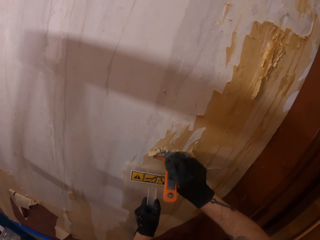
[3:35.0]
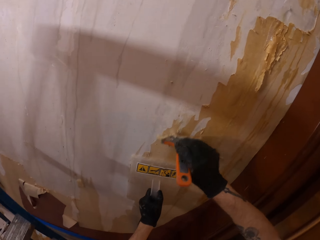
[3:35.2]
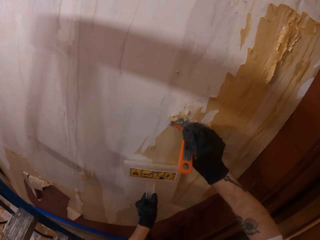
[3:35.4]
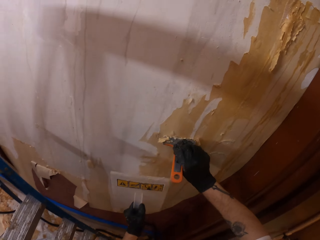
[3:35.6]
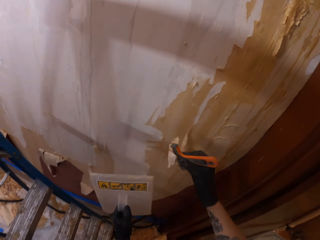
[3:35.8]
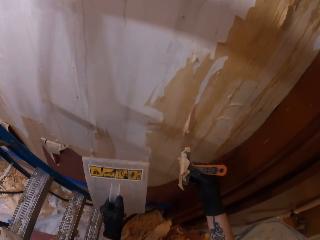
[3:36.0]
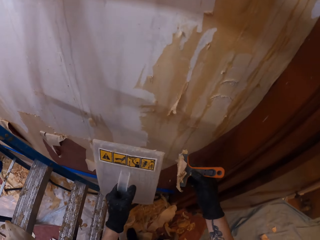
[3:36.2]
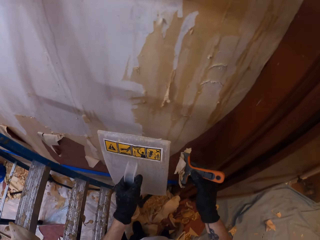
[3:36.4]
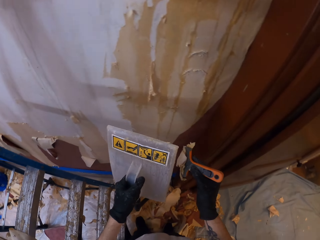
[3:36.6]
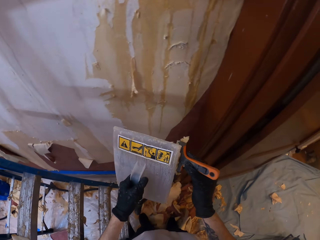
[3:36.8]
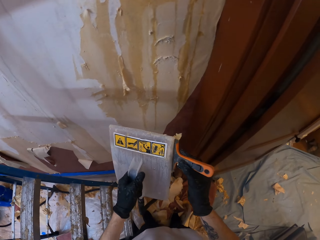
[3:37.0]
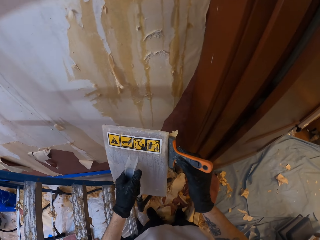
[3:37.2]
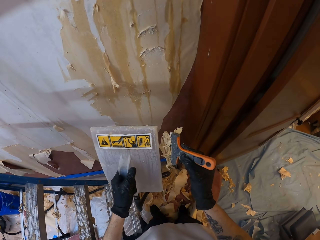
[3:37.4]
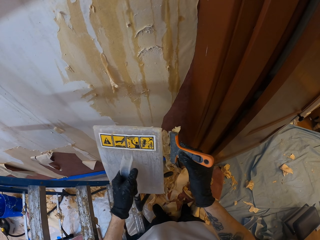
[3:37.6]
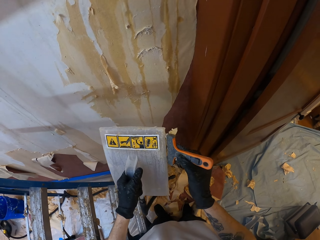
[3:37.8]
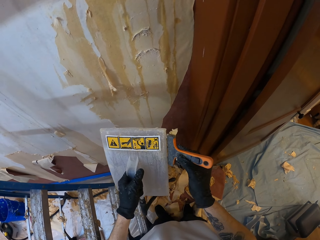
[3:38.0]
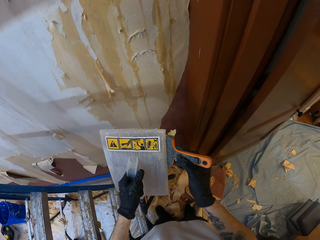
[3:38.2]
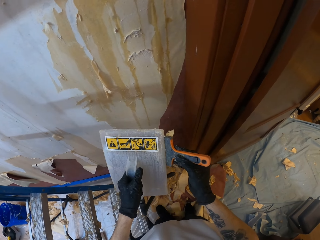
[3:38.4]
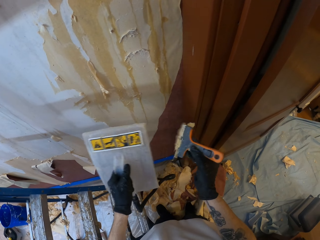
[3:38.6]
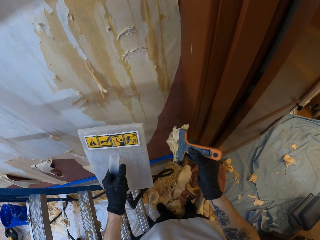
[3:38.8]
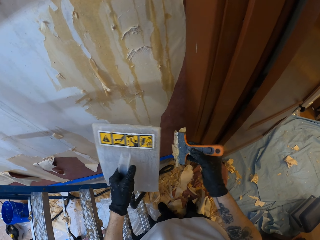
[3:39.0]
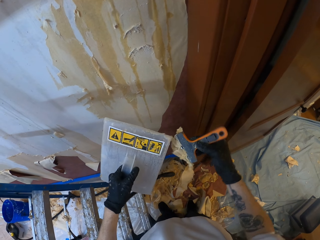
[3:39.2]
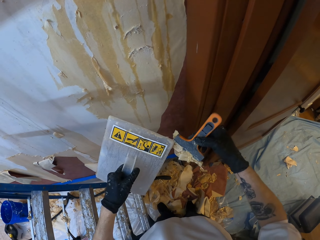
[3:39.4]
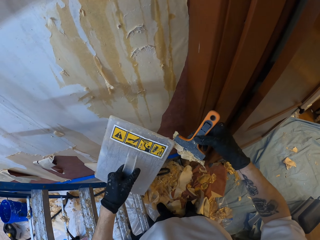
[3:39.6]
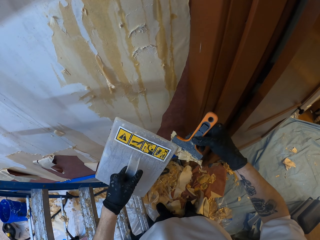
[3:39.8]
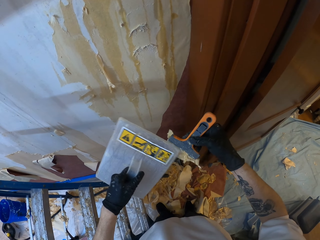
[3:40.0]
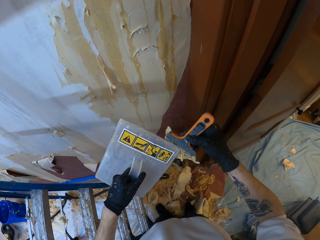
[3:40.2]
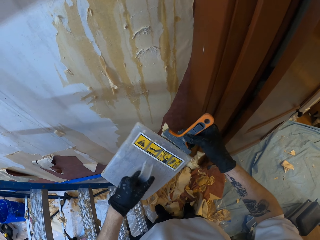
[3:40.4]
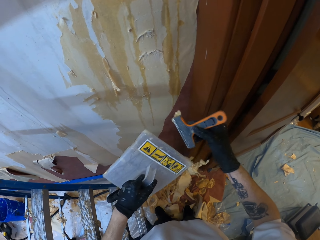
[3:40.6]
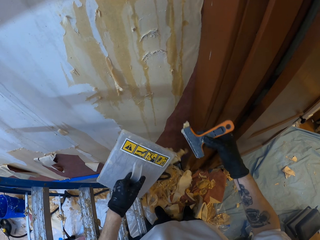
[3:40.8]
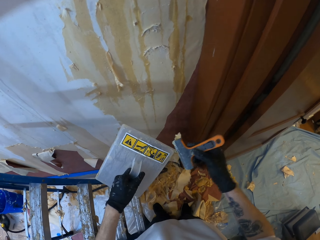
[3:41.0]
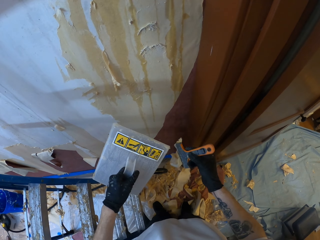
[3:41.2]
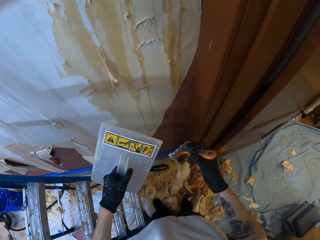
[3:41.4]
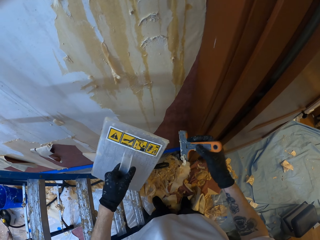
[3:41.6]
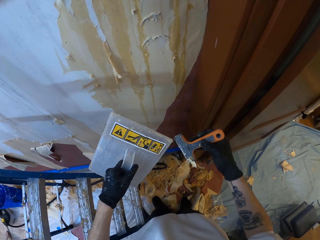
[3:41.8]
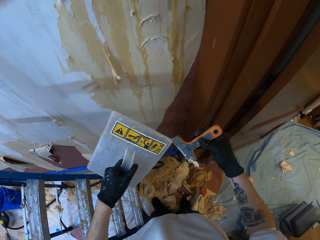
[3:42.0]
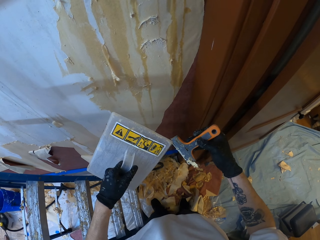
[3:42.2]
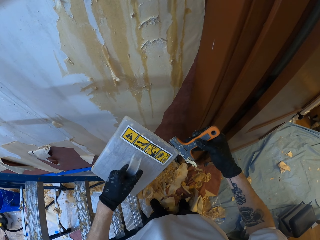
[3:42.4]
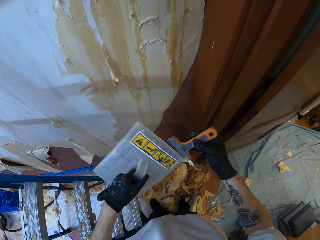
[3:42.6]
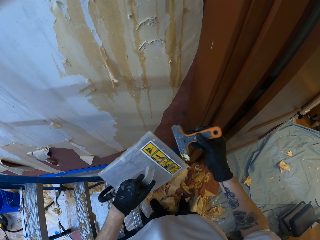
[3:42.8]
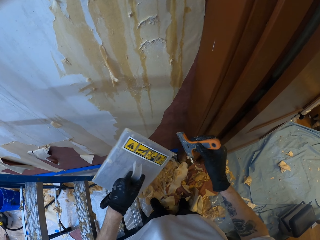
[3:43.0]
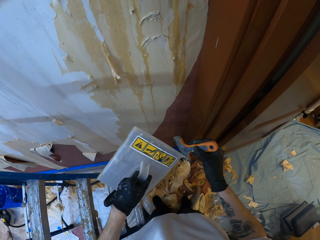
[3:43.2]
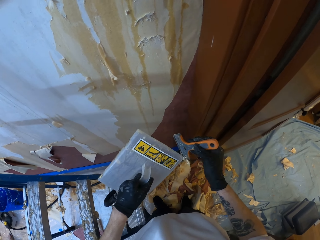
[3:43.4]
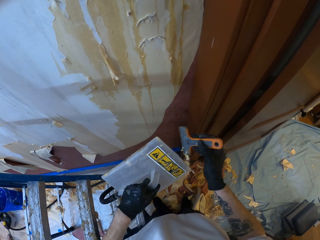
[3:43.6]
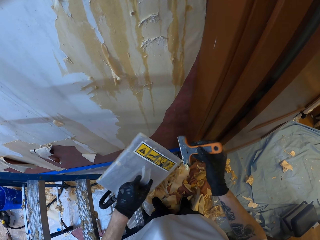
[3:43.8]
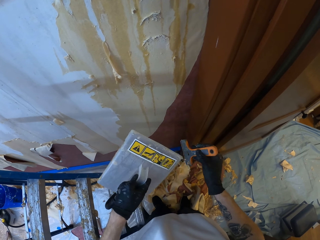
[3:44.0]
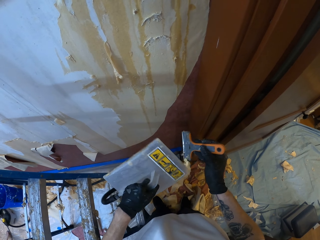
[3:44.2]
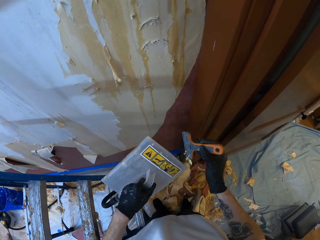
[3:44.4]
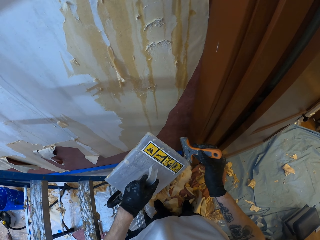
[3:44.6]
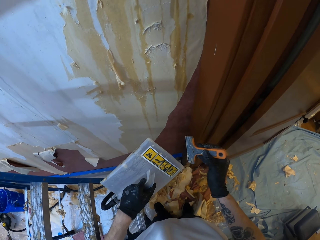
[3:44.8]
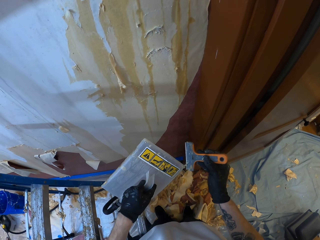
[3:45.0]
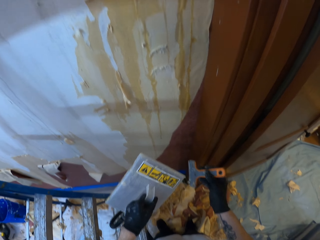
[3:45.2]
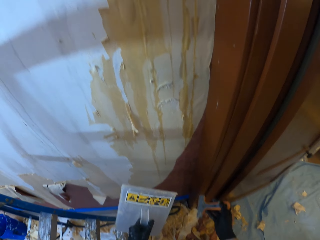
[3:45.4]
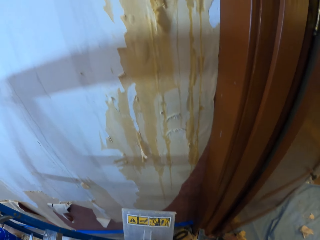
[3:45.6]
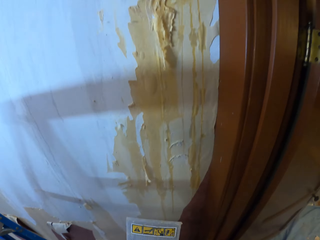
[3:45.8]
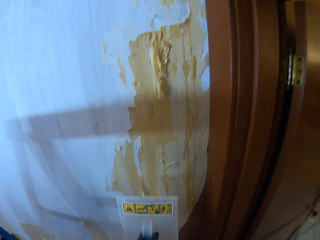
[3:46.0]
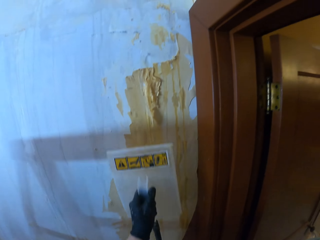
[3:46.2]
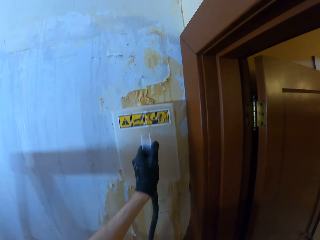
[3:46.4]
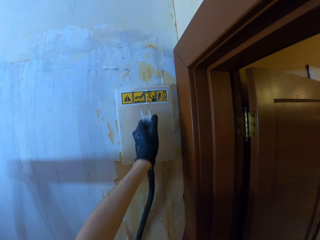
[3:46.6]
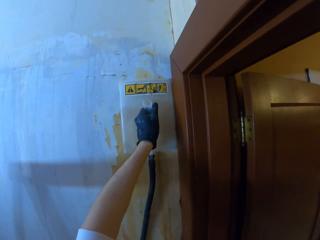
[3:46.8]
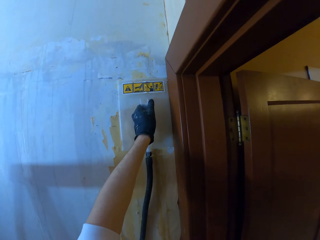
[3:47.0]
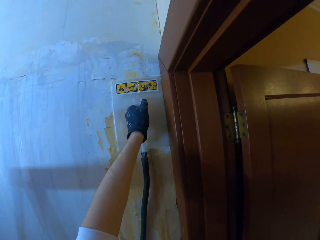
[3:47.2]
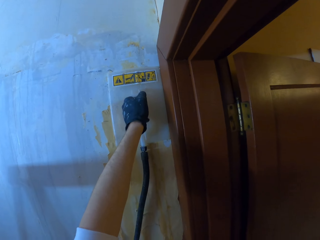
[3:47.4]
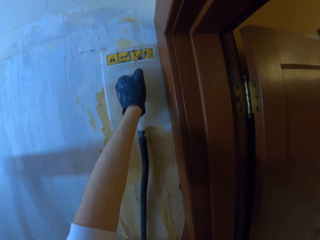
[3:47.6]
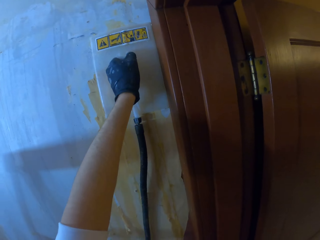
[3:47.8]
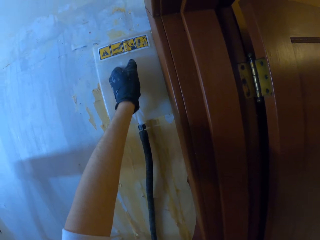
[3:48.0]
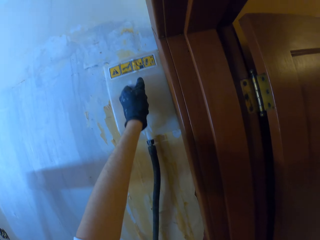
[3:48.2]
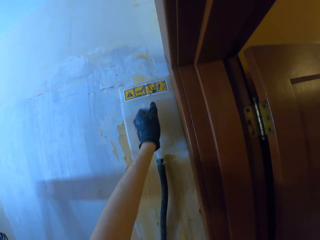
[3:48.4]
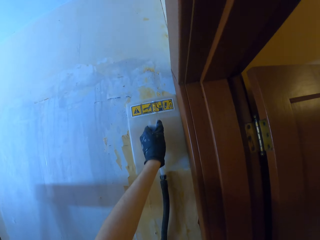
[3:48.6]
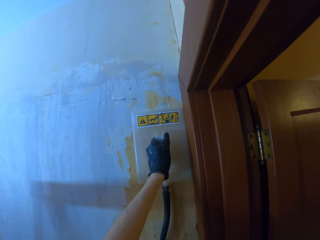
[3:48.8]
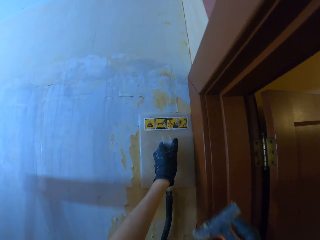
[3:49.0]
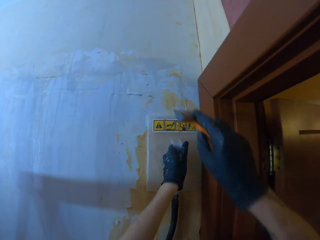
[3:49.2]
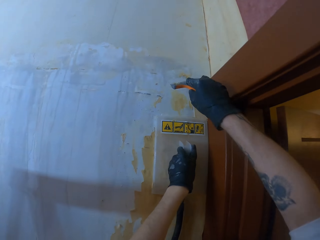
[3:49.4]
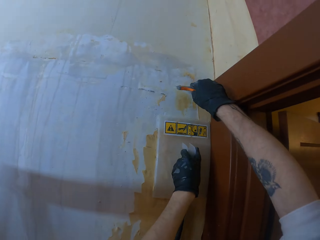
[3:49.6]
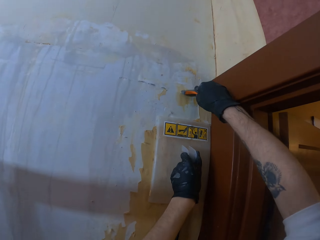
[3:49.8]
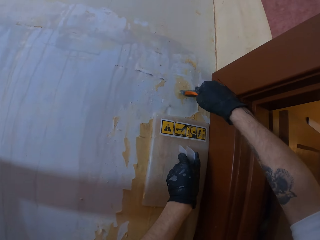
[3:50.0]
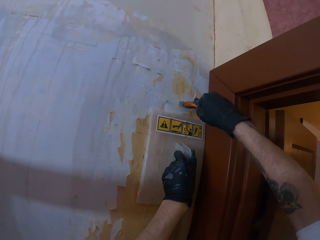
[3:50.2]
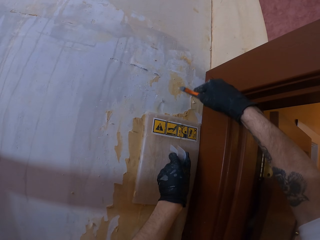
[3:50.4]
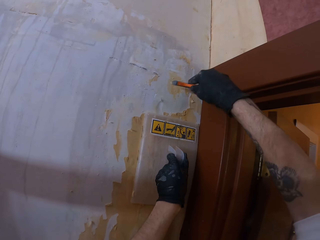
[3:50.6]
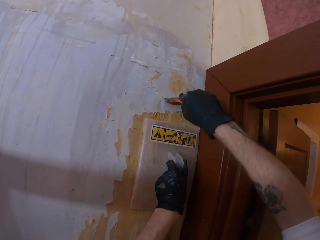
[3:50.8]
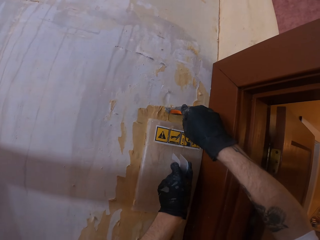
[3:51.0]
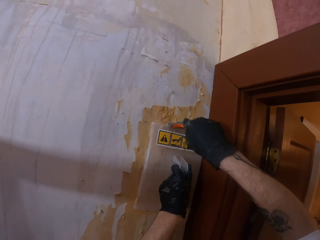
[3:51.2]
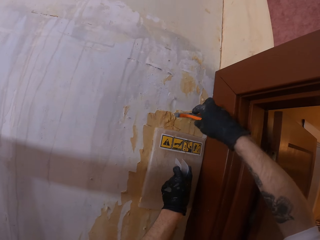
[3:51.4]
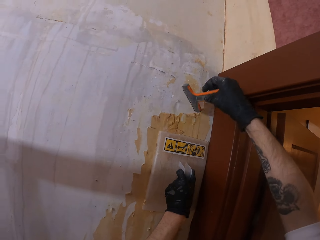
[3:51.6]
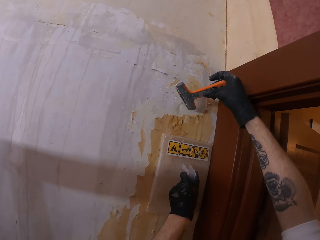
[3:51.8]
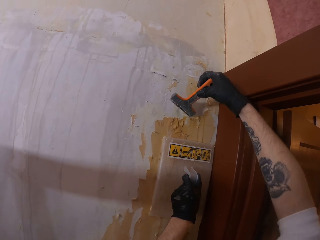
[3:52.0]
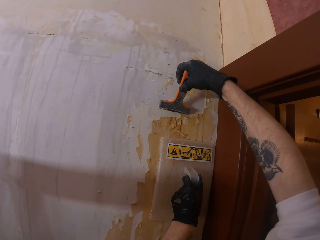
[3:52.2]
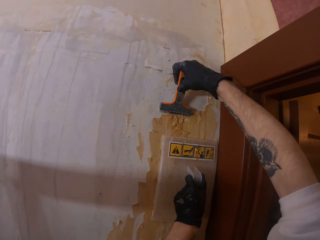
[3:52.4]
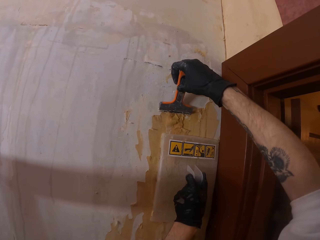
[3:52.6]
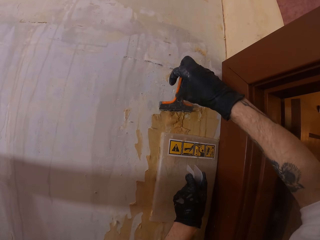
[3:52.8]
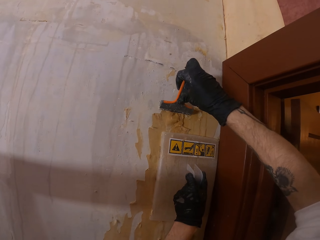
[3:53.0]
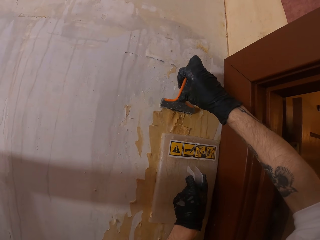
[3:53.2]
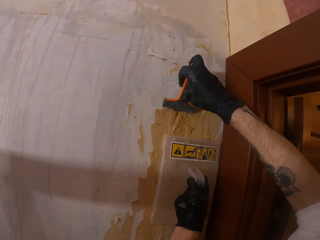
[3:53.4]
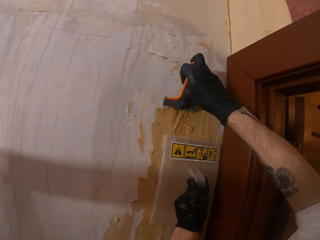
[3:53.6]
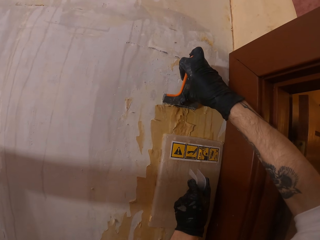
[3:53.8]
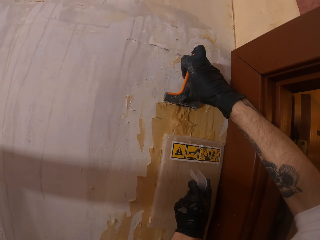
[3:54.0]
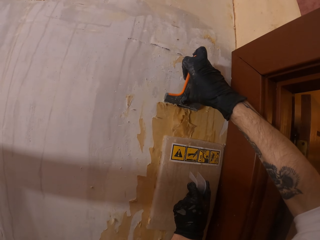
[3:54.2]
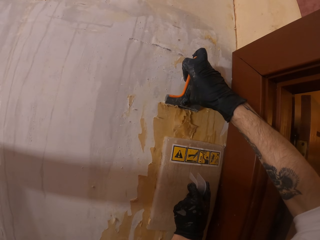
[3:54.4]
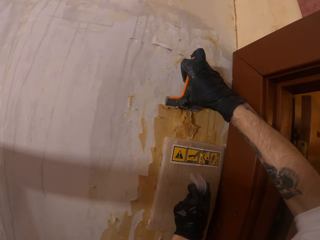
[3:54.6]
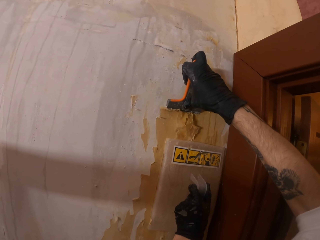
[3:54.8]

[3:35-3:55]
The camera wearer removes a stuck paint on the scraper with a steamer. They hold the steamer against the wall. They scrape a wallpaper with the scraper.

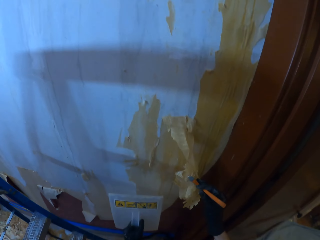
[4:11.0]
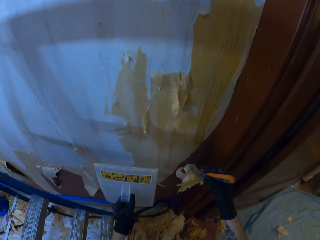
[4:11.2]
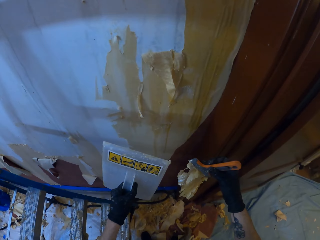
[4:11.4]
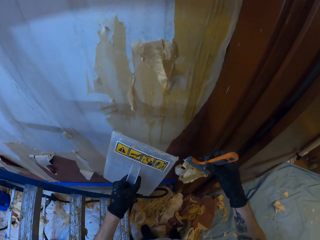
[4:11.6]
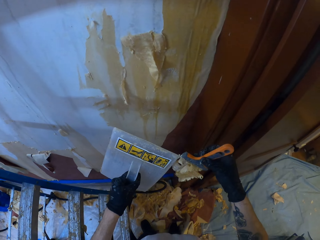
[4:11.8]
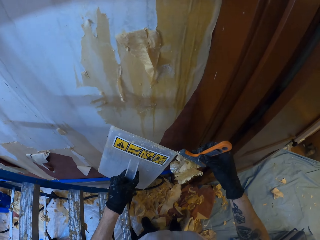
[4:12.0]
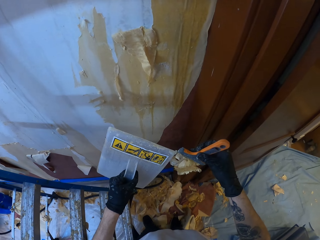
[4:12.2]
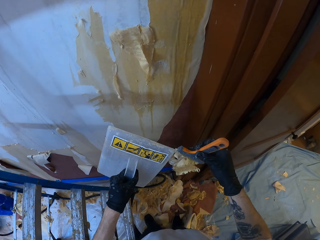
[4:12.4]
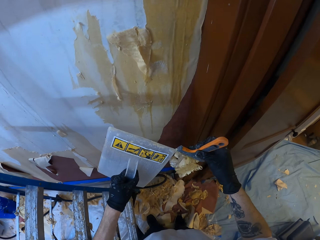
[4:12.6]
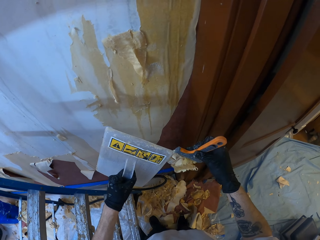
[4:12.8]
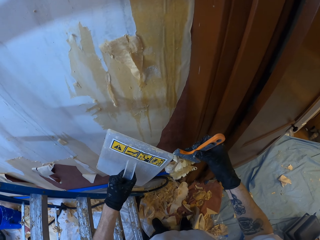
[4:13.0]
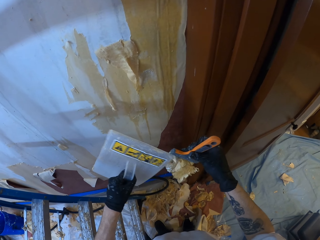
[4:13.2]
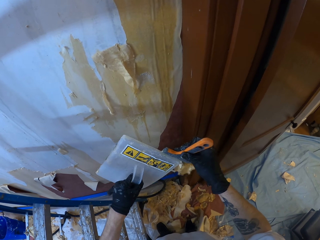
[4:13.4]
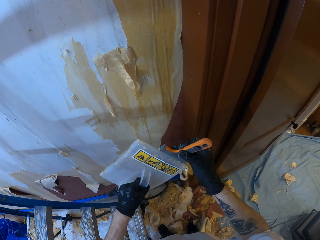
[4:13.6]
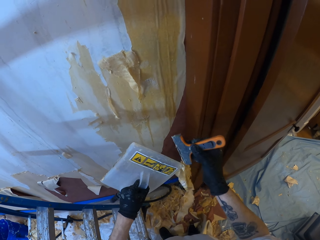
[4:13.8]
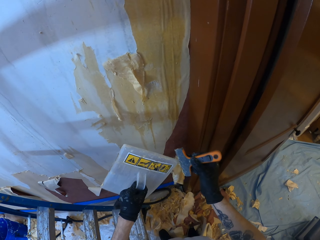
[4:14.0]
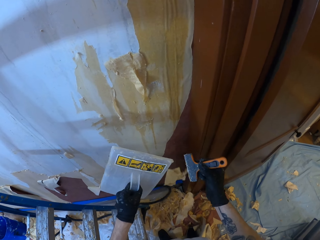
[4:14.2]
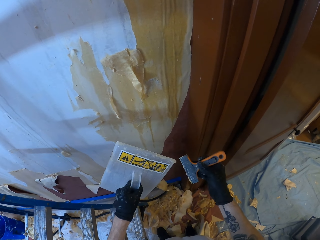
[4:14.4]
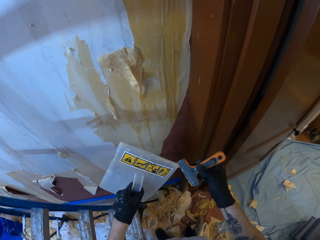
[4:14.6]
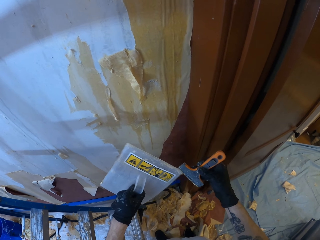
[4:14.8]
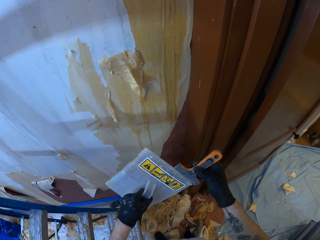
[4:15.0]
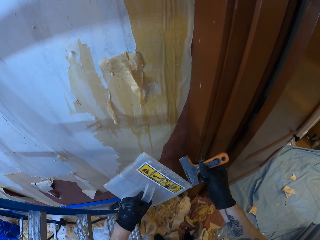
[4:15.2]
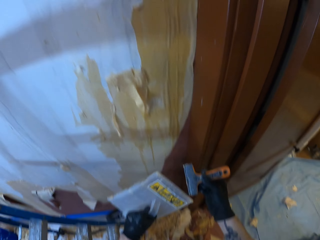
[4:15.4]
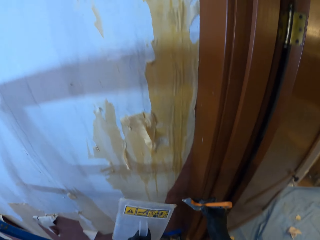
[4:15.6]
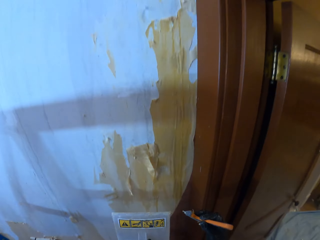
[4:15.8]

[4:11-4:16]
The camera wearer removes a stuck paint on the scraper with a steamer.
